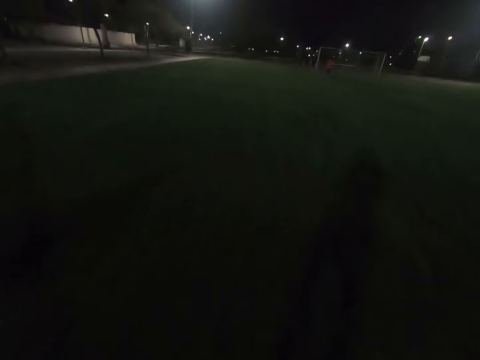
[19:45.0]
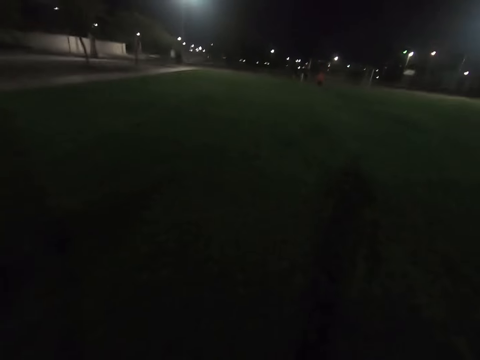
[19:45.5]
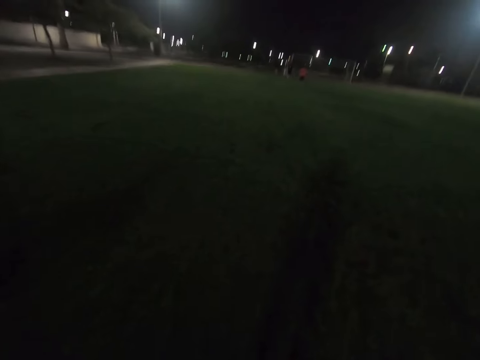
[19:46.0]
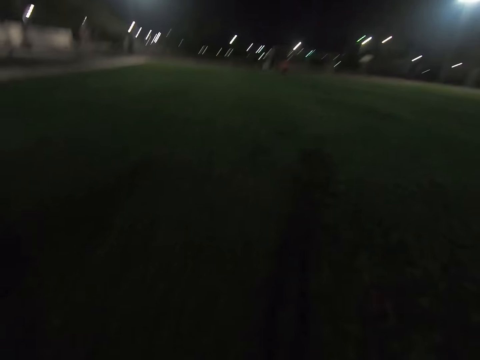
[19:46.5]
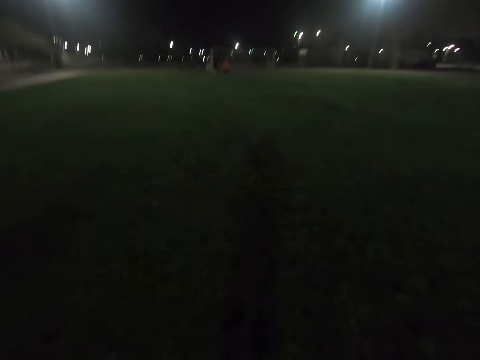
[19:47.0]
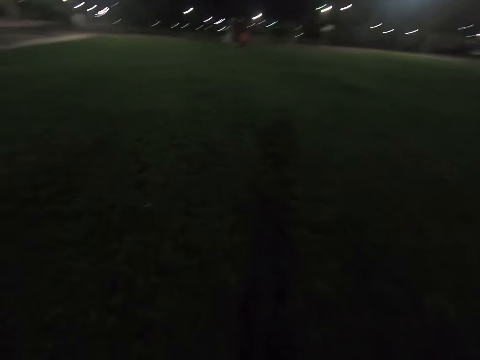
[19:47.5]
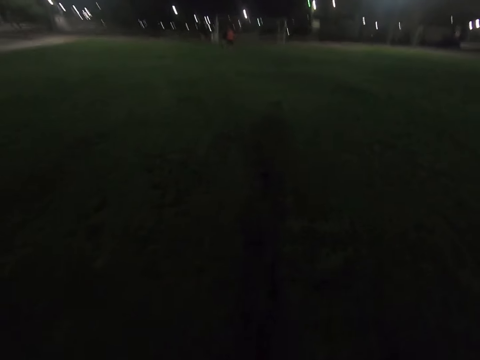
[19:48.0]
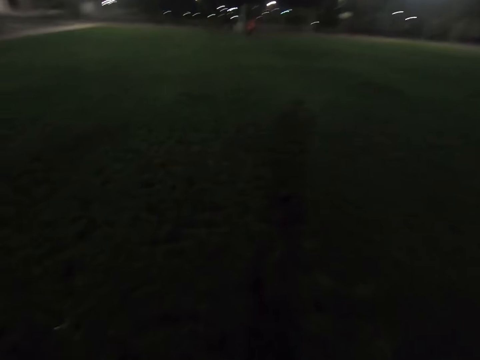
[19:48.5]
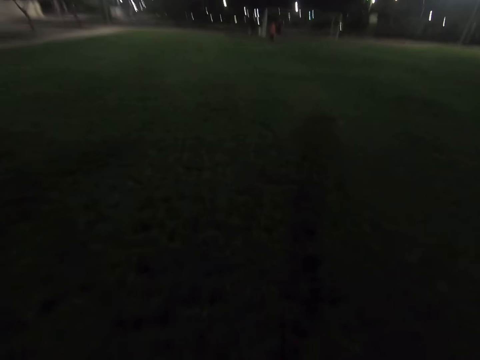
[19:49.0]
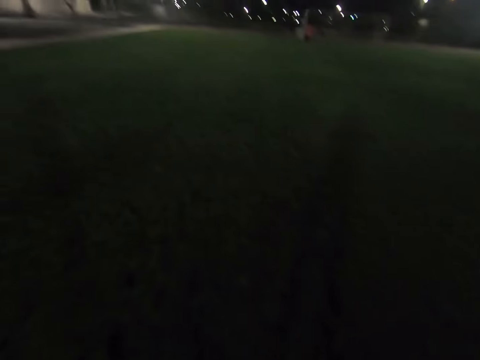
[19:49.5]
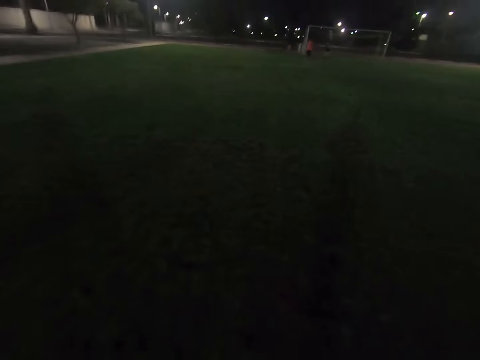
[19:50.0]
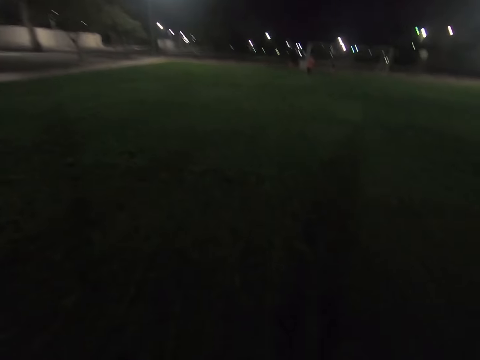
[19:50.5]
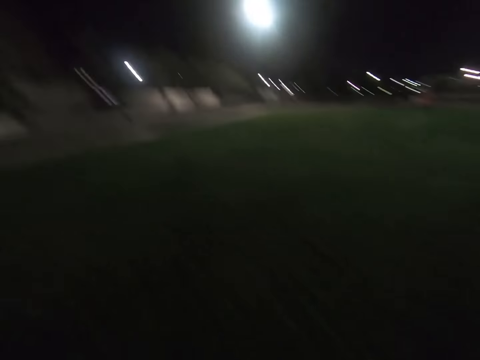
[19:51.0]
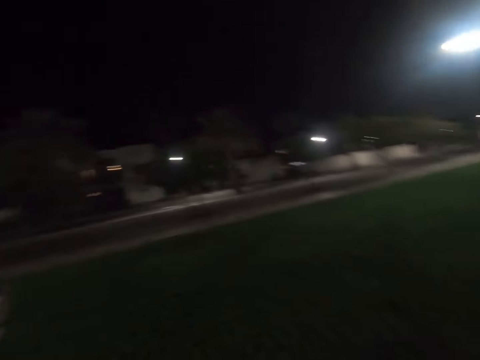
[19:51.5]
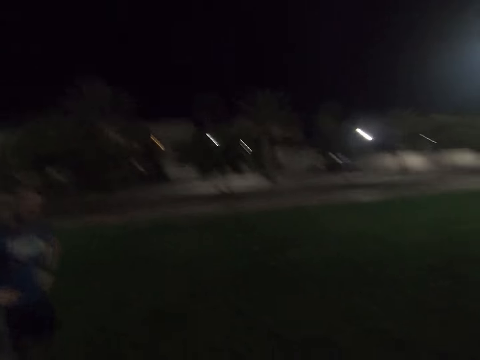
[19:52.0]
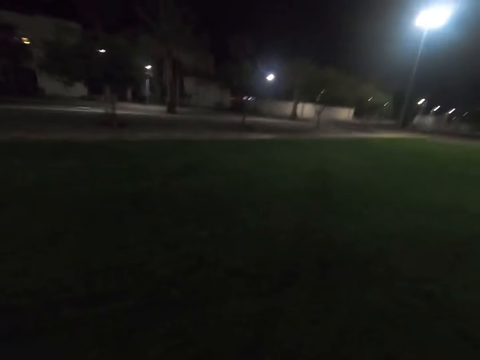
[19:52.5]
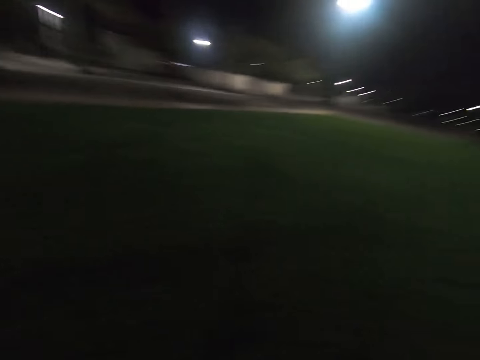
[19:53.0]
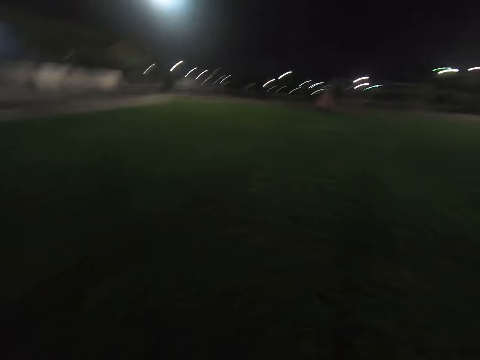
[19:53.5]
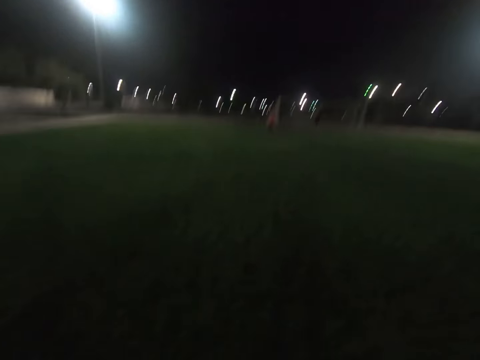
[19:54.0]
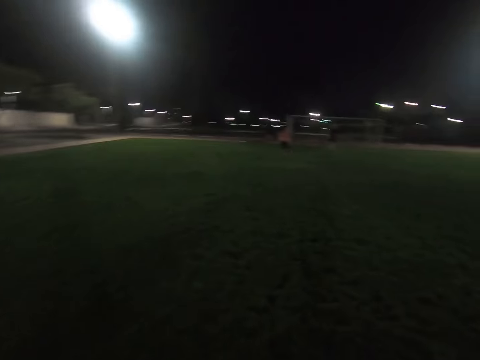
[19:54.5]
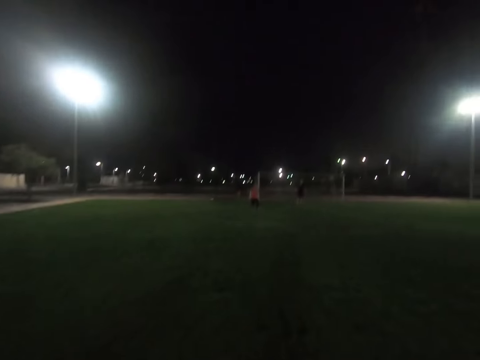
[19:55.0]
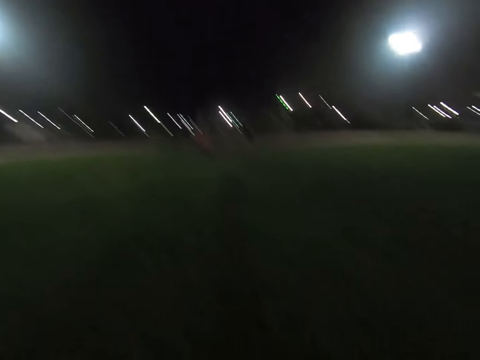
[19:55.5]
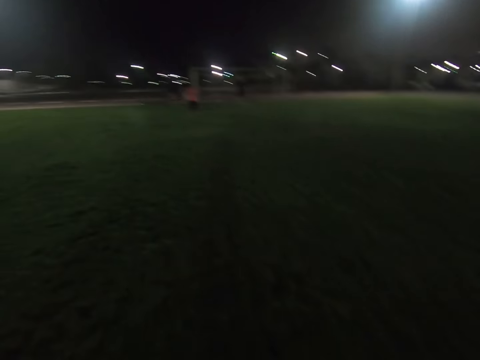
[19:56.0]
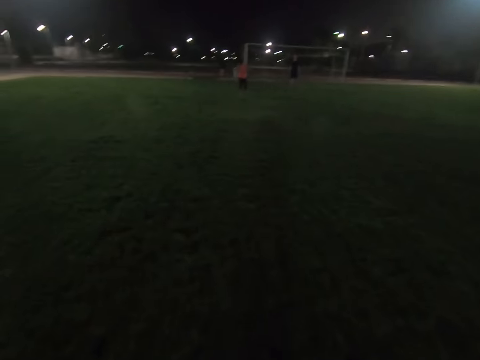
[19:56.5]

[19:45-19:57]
The camera wearer walks towards the goal post. A man holds his waist.

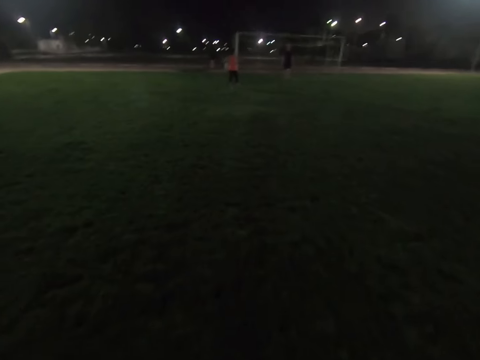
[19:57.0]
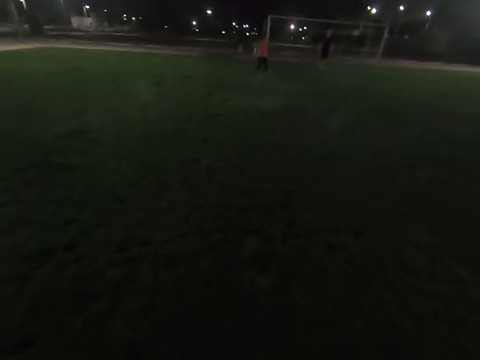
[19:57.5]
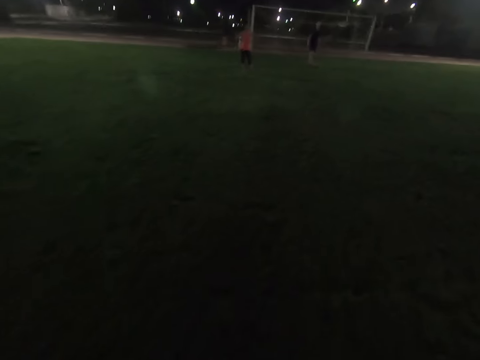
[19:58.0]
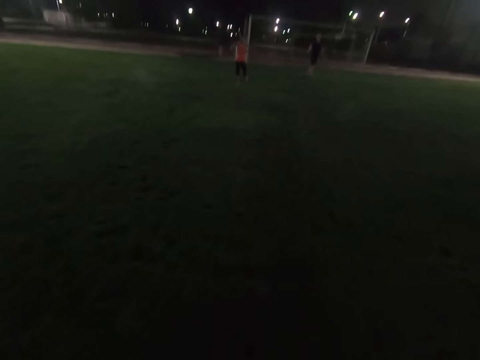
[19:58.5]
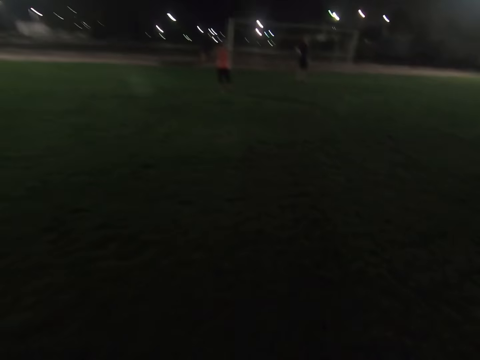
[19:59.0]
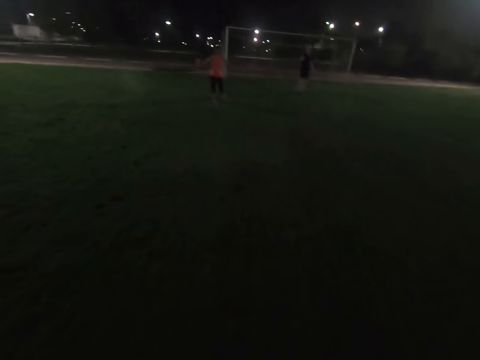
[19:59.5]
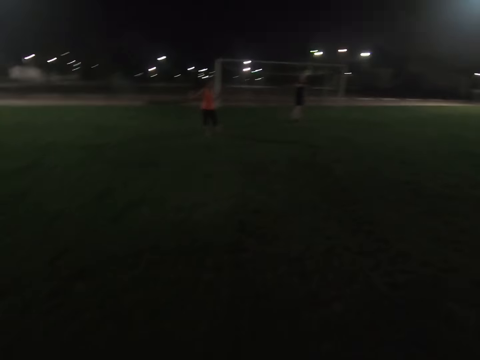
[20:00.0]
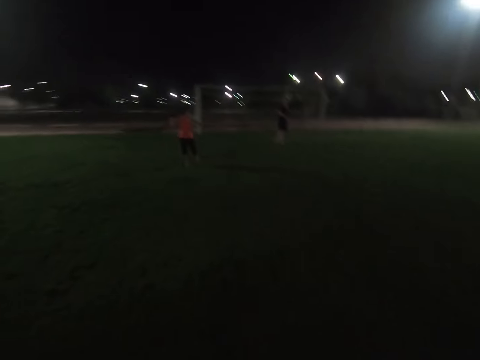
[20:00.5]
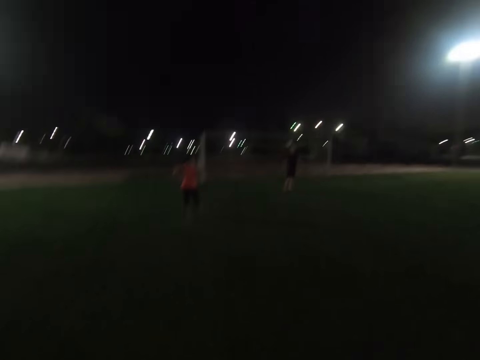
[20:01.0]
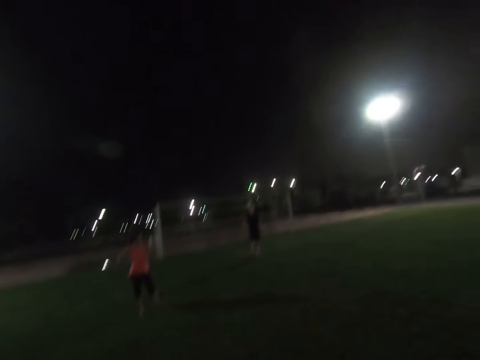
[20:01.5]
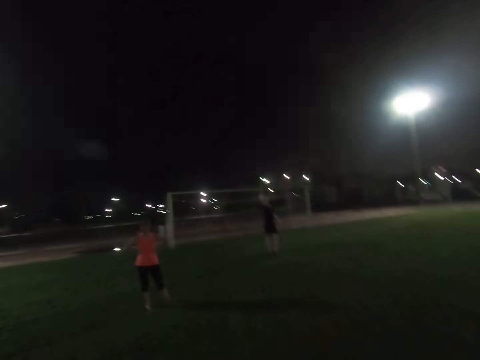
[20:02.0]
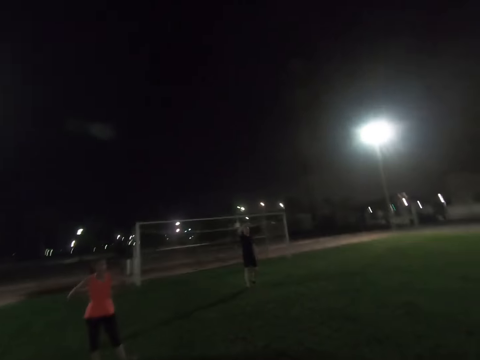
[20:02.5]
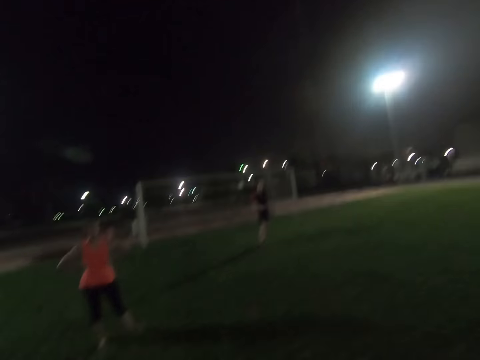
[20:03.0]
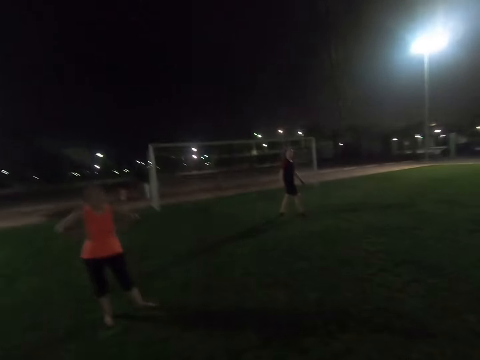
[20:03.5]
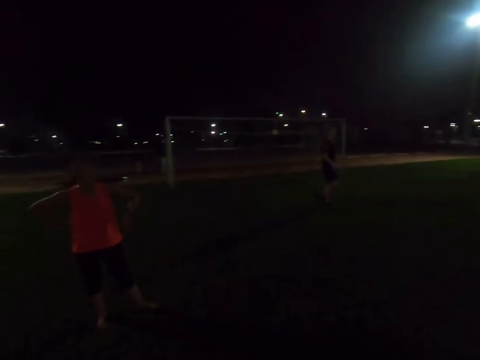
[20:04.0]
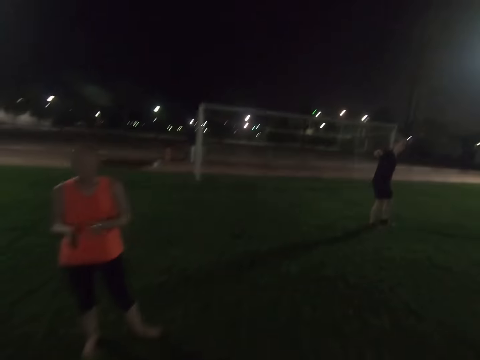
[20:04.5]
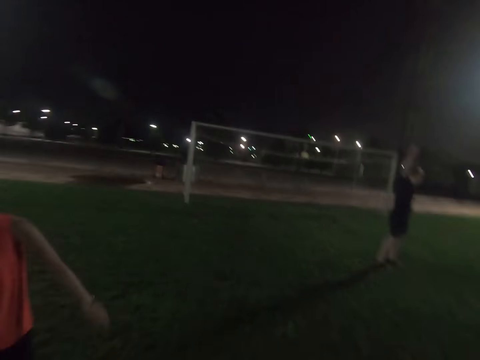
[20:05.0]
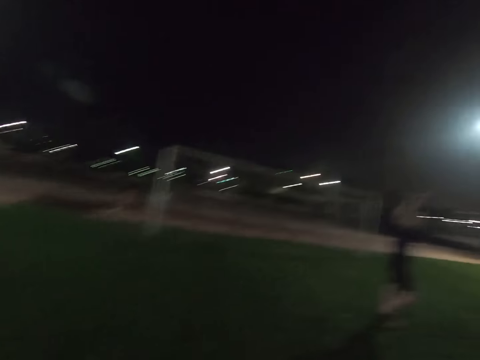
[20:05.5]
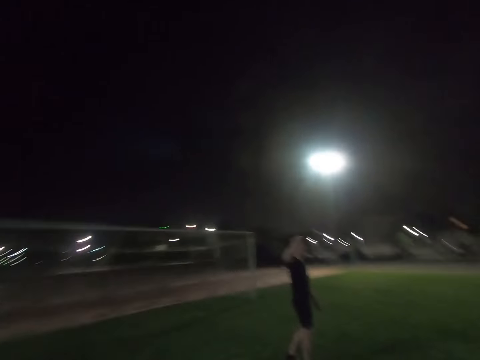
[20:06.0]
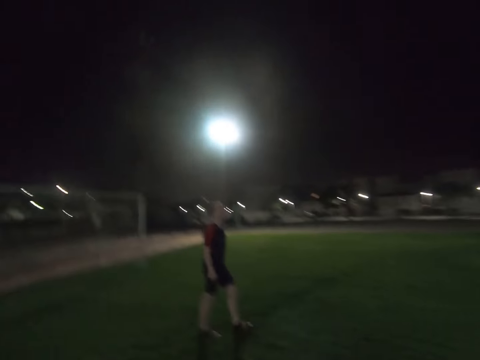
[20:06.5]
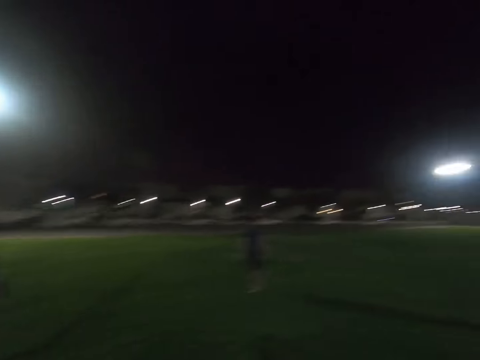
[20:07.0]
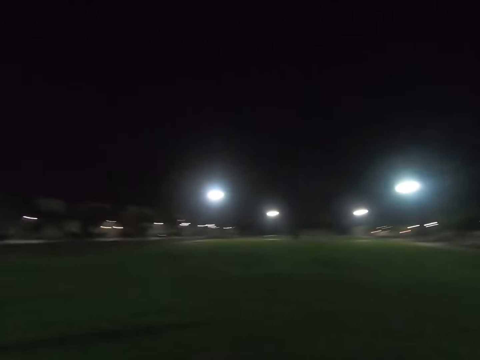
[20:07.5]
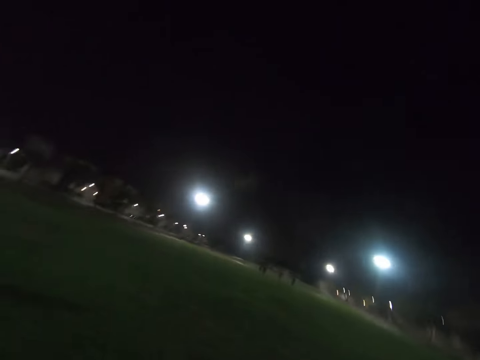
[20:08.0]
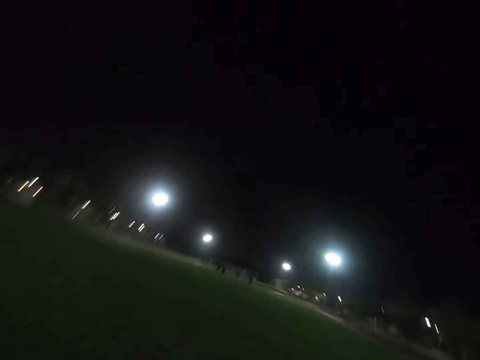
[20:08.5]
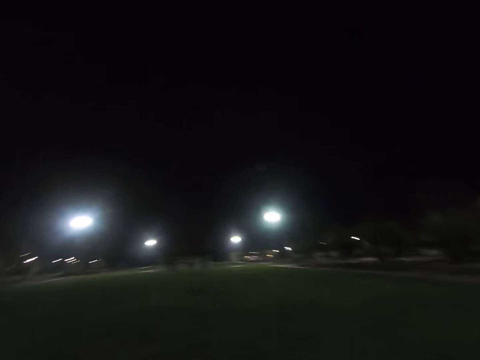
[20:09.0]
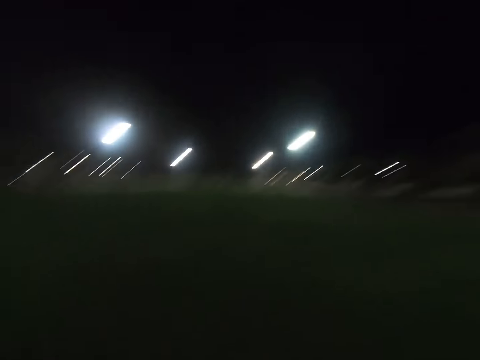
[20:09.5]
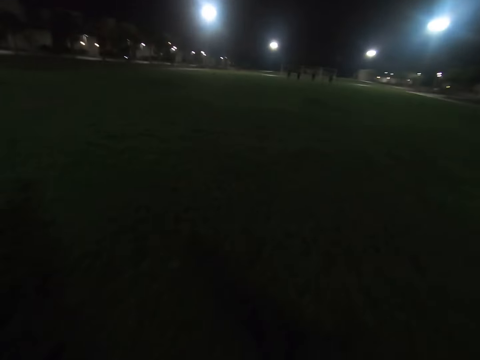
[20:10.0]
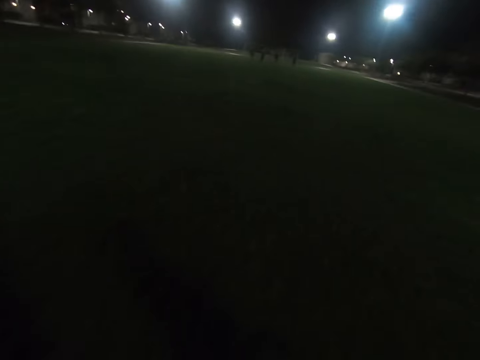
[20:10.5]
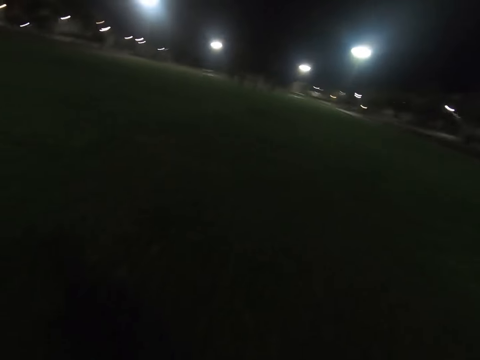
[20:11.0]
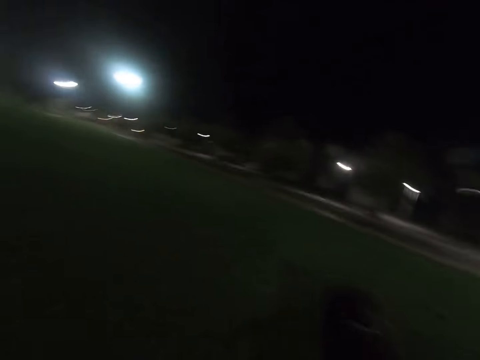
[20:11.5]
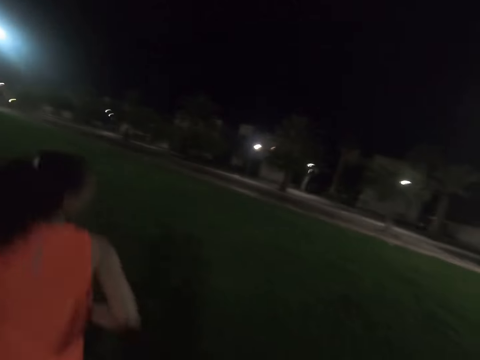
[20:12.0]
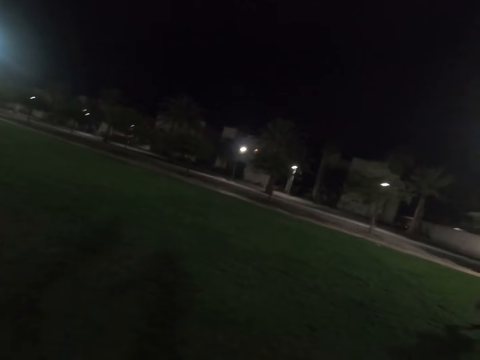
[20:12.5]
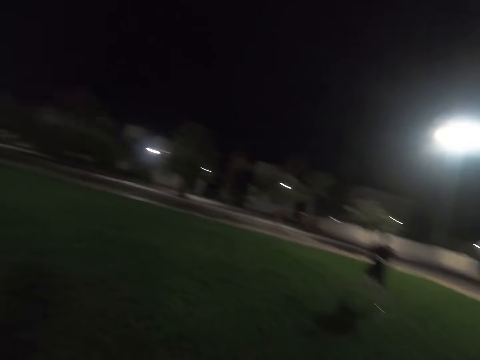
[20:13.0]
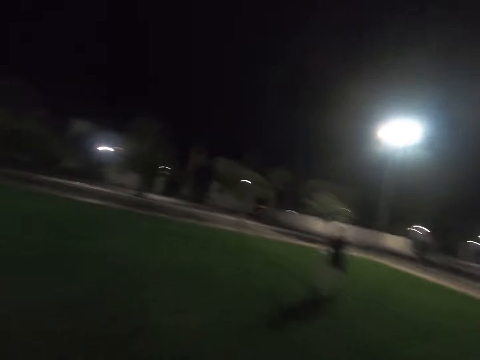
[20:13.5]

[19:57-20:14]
A lady stands in the field. Another lady stands in the field. The other lady moves her hands. The first lady moves her hand. The camera wearer looks around the field. The other lady runs around the field.
